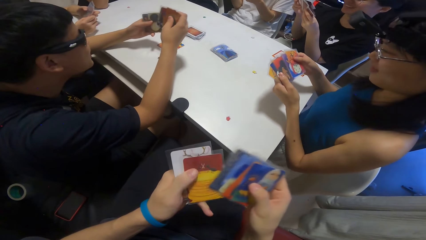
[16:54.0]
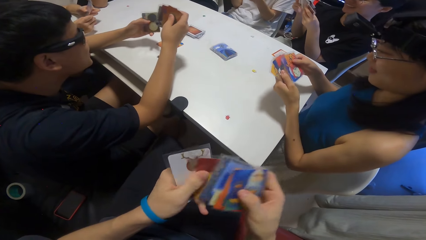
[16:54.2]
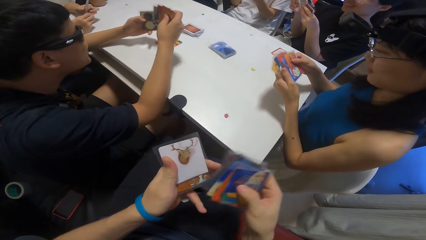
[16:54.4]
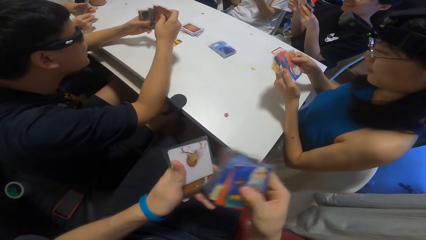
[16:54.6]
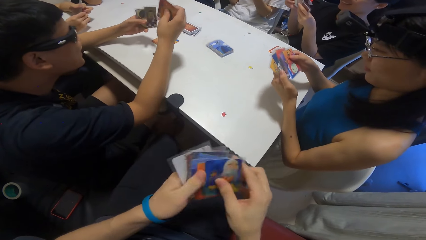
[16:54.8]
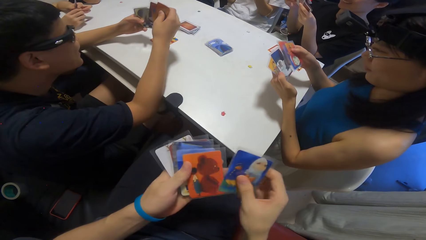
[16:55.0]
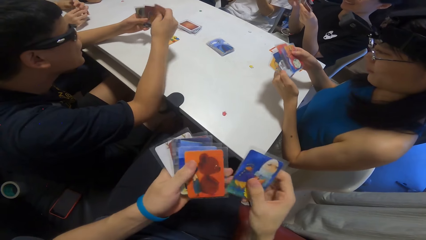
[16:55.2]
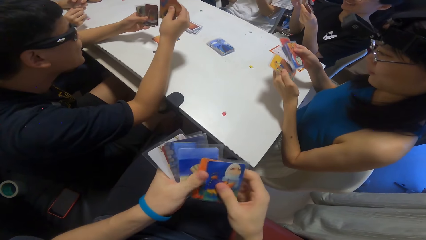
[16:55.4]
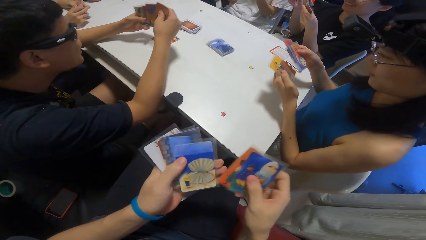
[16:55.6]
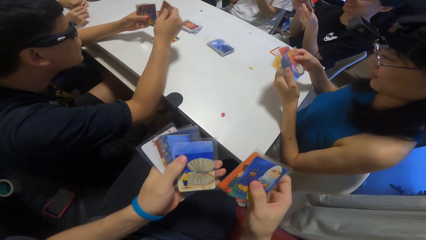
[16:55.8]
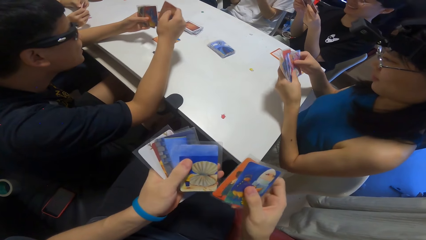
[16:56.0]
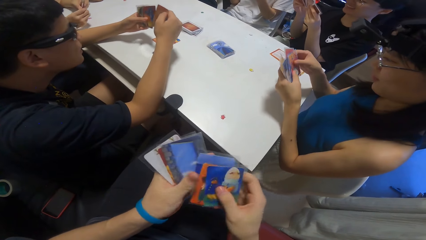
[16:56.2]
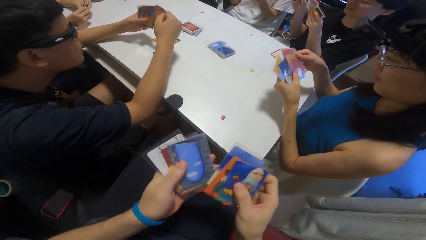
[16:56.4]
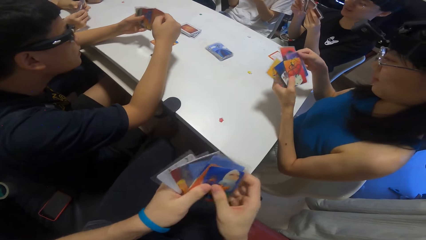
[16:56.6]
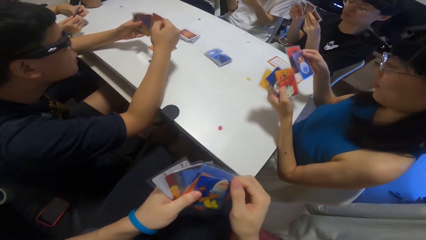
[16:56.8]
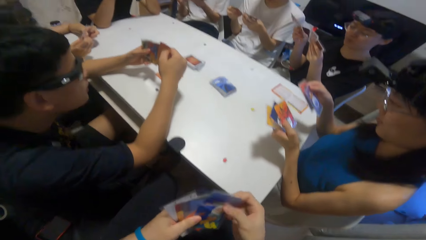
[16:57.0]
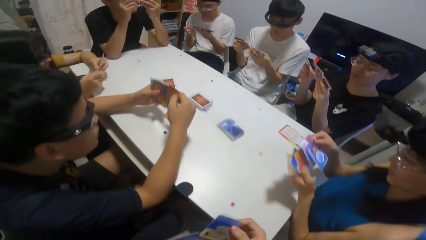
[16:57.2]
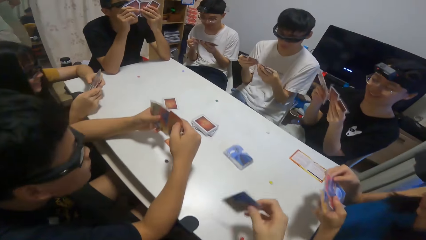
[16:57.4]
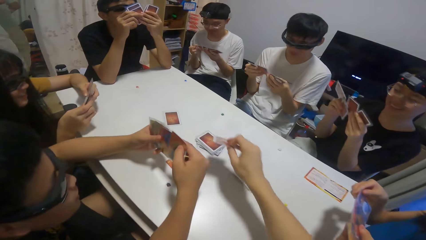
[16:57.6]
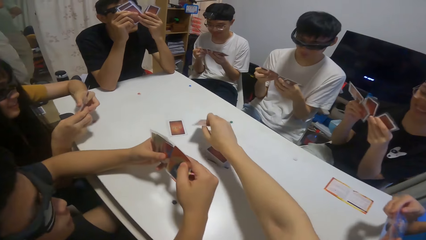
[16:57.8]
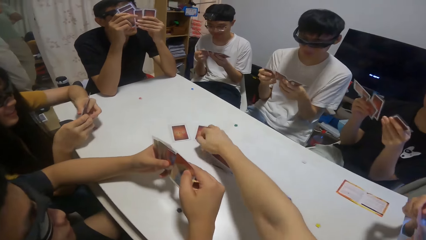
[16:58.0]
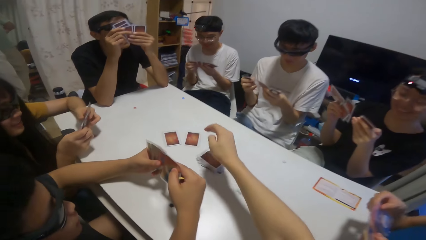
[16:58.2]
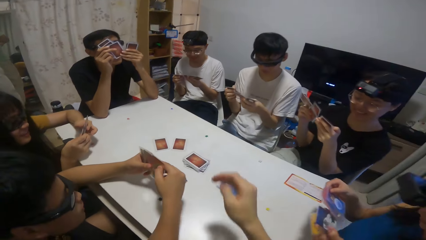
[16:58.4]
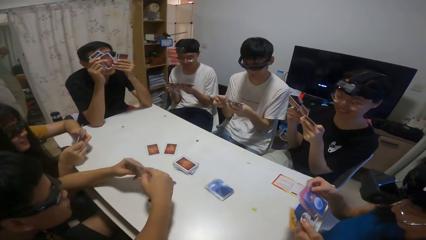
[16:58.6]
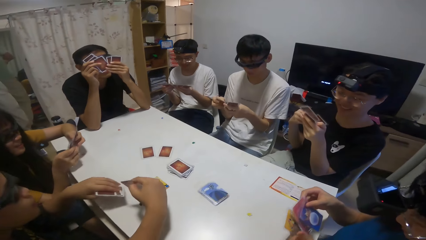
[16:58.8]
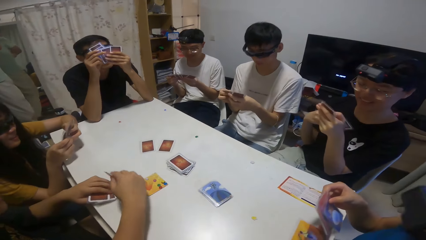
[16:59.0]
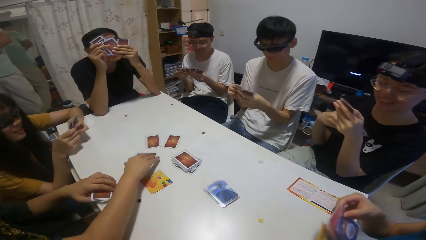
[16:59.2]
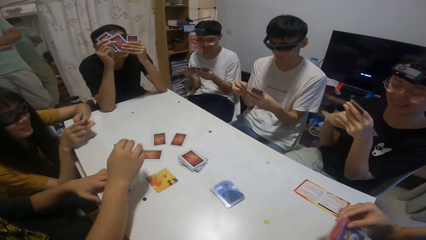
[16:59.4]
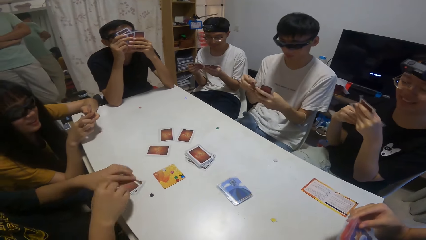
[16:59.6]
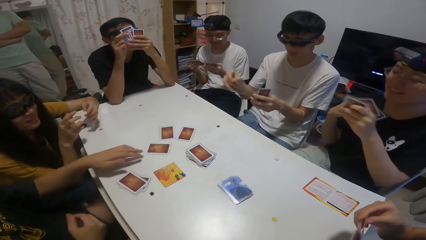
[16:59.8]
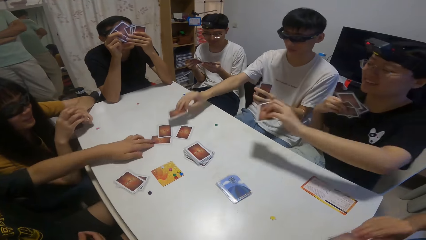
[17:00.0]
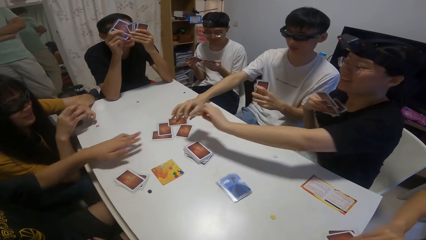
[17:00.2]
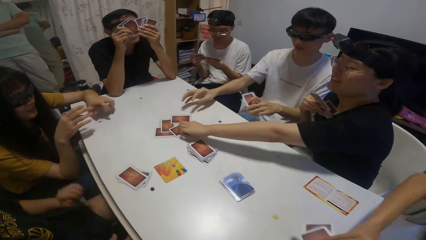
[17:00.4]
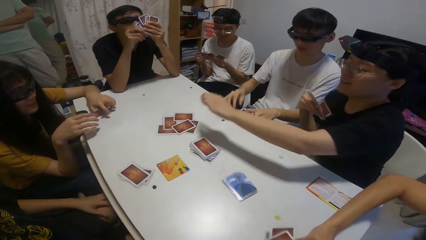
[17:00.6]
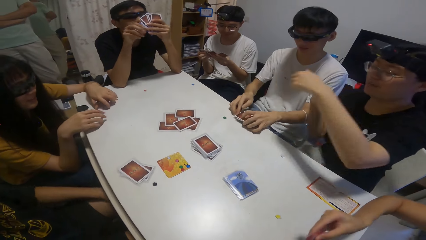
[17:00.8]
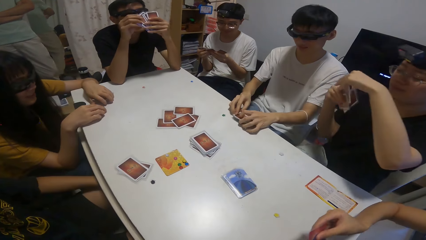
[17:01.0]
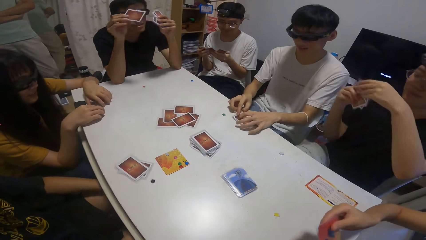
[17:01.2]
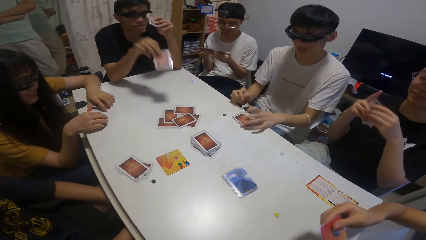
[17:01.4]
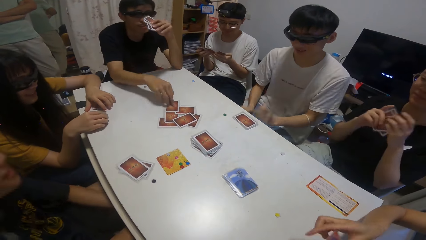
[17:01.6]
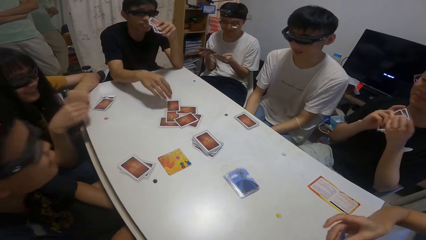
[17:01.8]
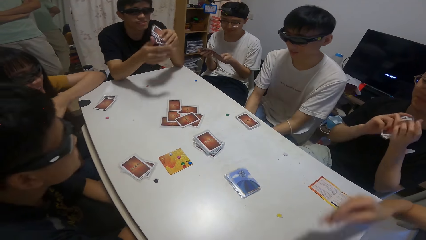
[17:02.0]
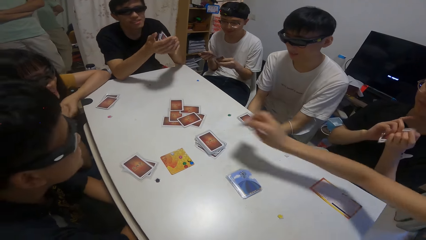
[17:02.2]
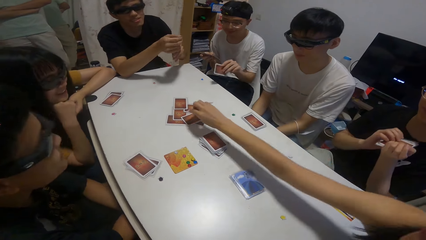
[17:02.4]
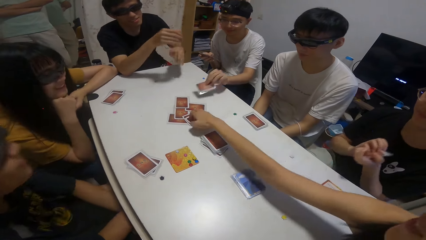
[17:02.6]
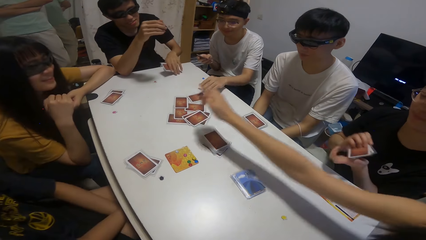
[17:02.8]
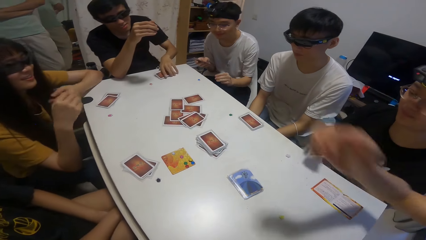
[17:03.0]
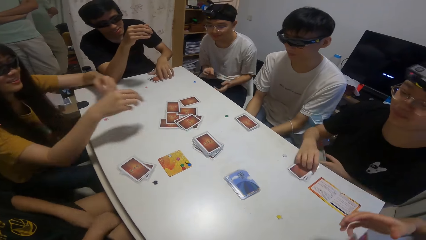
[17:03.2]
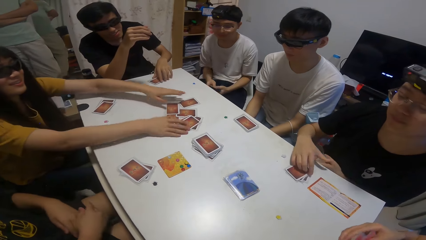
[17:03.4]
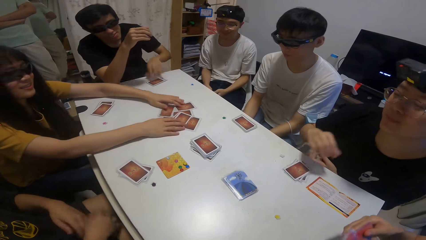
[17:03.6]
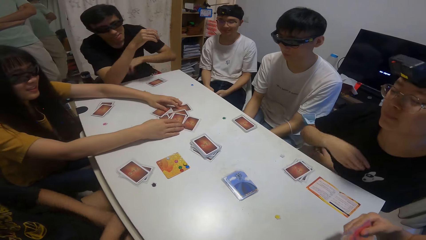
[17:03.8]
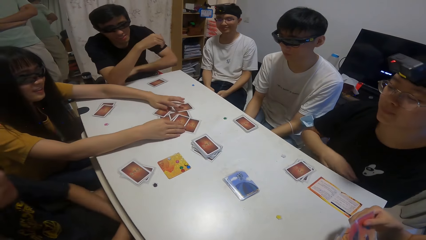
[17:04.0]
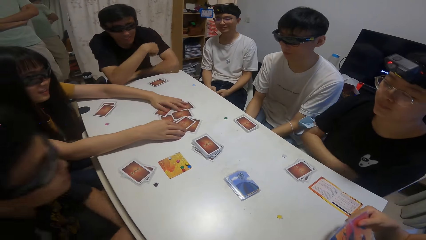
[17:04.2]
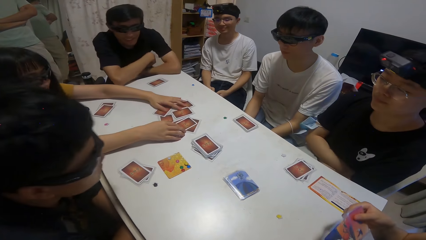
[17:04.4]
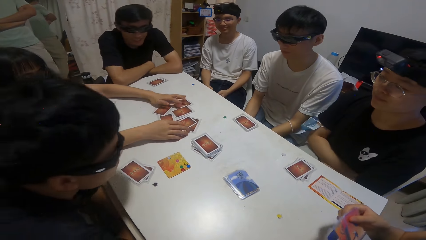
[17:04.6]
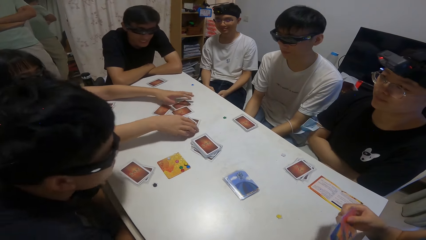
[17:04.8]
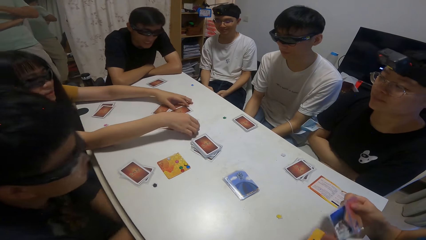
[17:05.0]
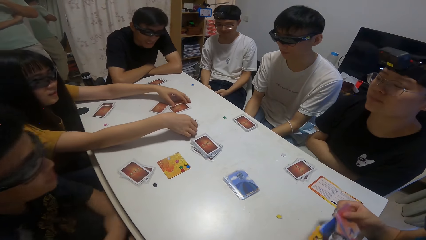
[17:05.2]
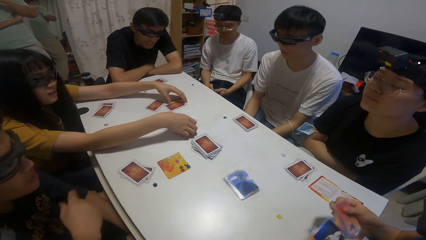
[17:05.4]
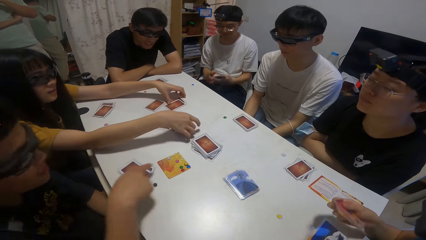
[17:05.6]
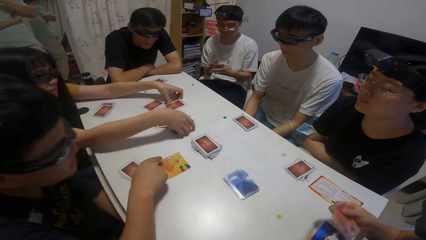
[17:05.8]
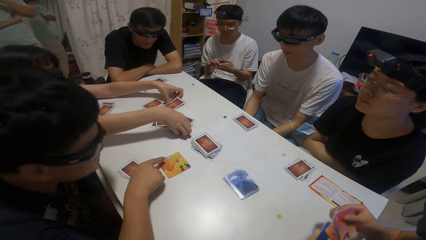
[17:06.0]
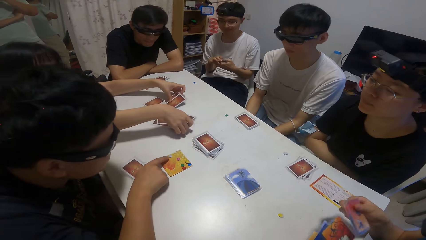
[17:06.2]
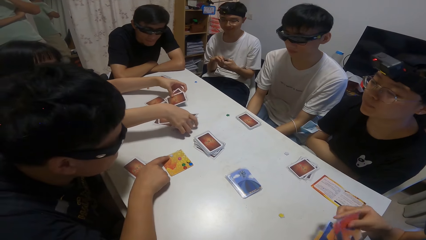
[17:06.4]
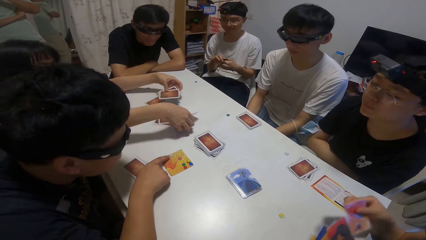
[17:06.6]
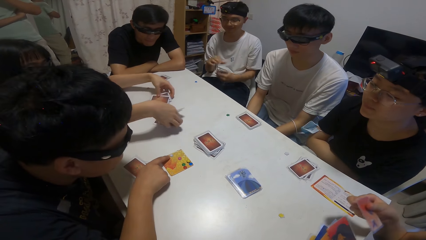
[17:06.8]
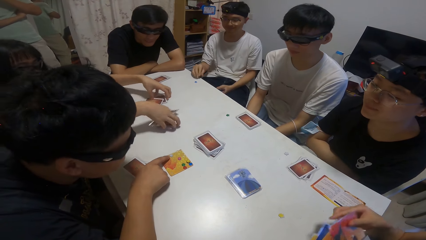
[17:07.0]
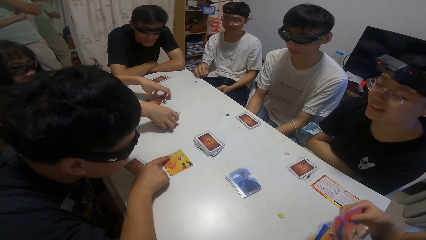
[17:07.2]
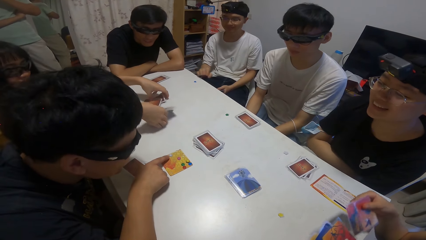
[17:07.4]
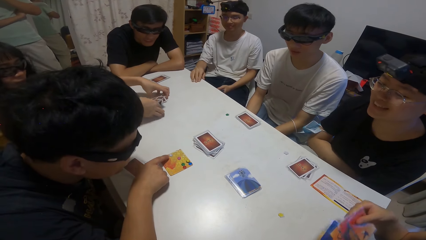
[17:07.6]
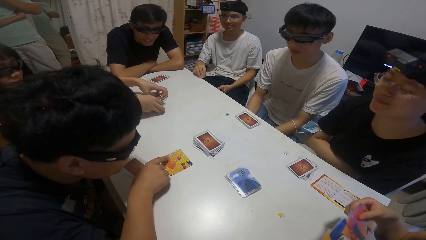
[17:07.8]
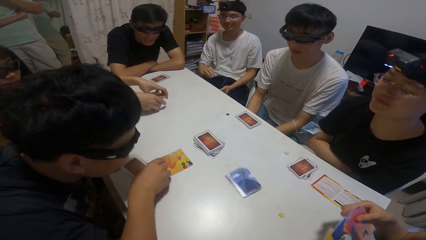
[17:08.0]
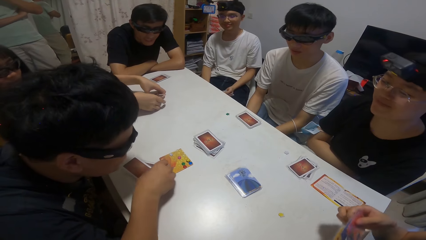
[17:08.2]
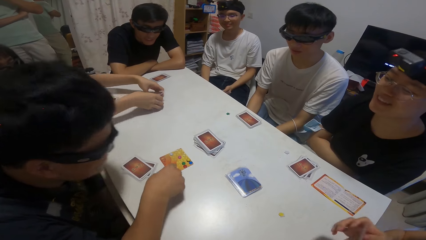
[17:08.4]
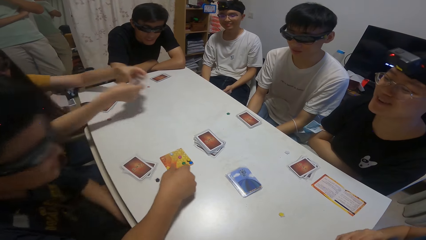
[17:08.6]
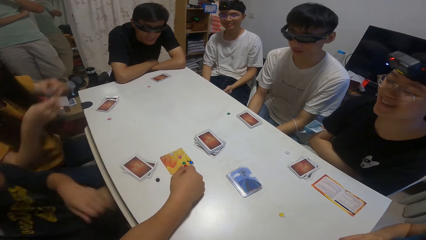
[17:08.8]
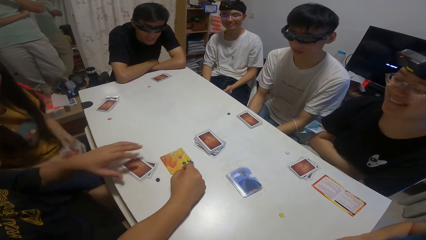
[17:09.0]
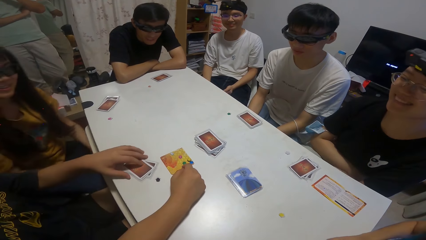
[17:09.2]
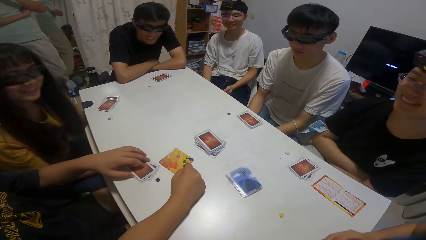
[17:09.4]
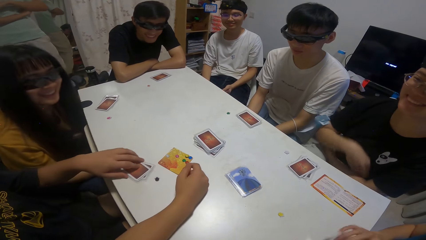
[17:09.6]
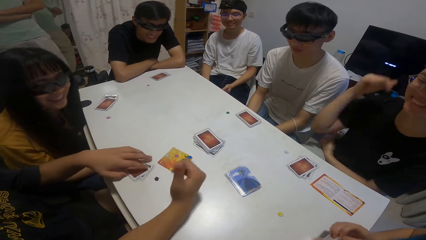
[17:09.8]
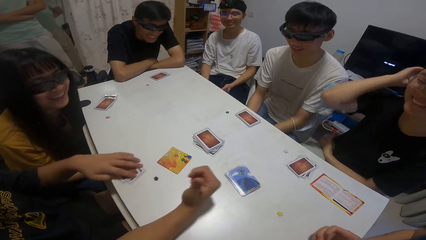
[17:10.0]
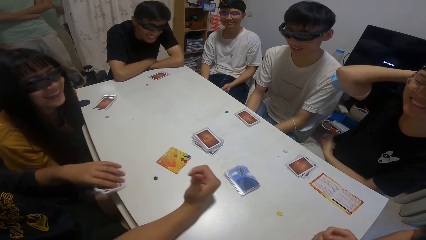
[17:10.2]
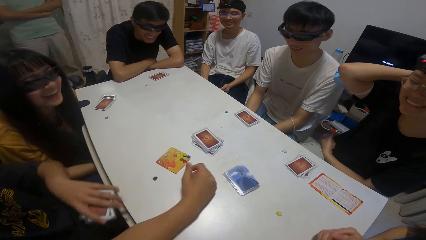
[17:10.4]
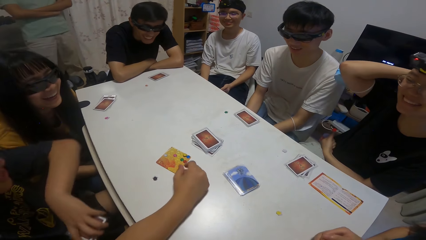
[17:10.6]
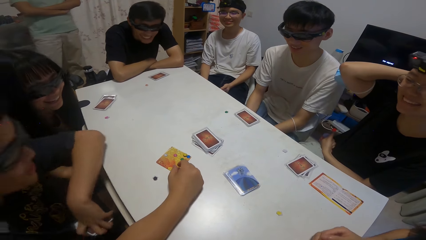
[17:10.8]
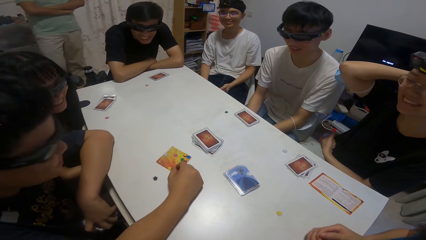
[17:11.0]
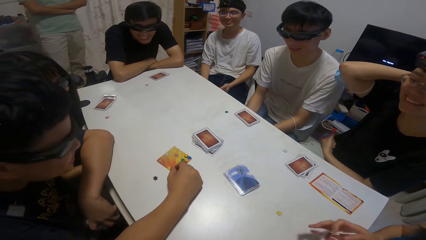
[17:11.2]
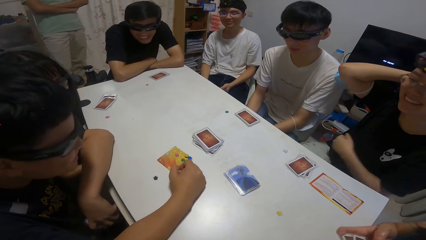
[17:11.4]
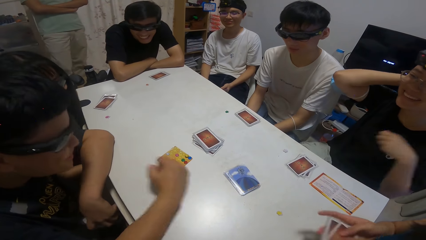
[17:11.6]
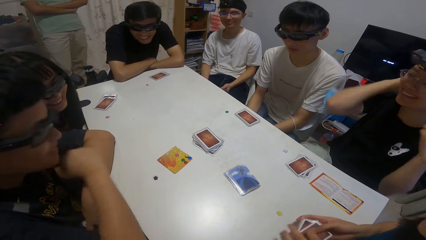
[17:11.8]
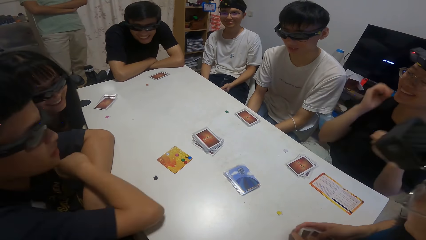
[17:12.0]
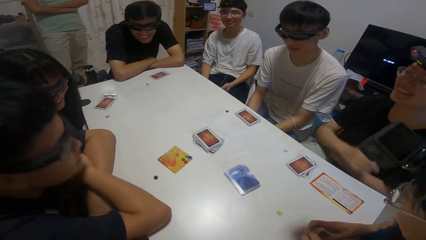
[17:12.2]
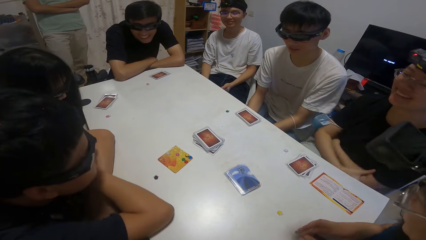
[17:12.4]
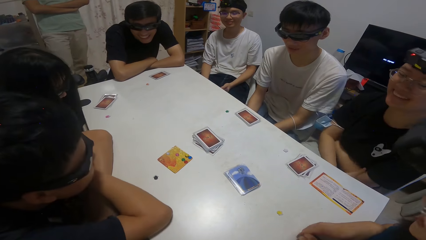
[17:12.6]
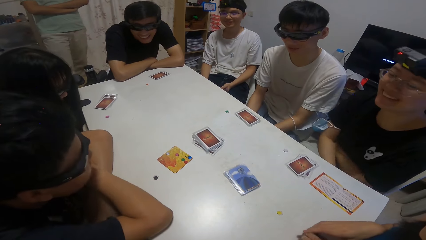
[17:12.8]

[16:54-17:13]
The camera wearer drops a card on the table. A person puts cards on the table. A boy drops a card on the table. Another boy drops a card on the table. A girl drops a card on the table. Another boy drops a card on the table. Another girl drops a card on the table. The camera wearer puts a card on the table. Another boy drops a card on the table. Another girl packs the card on the table with both hands. Another person moves cards on the table. A third person points at the card on the table. The first boy picks up some cards on the table with his left hand. The third person moves the card on the table.
